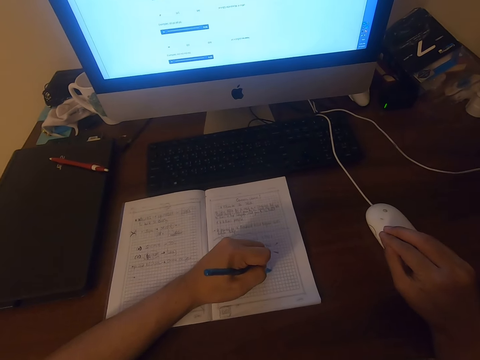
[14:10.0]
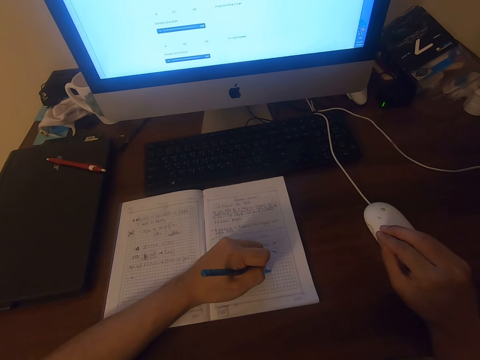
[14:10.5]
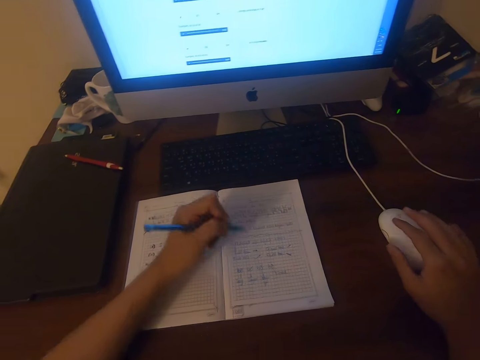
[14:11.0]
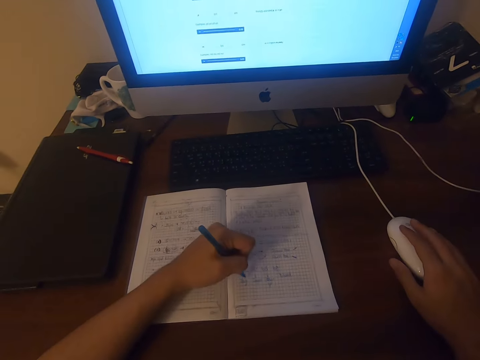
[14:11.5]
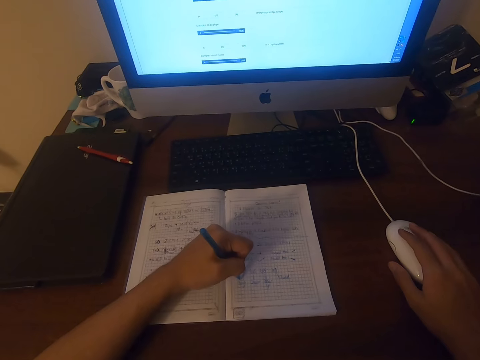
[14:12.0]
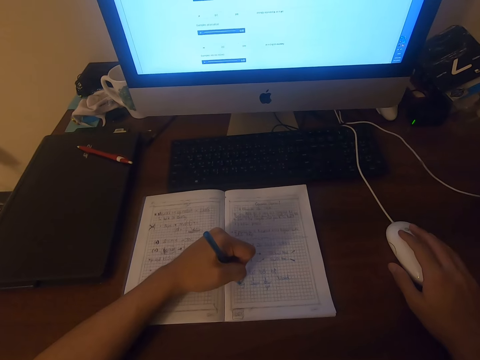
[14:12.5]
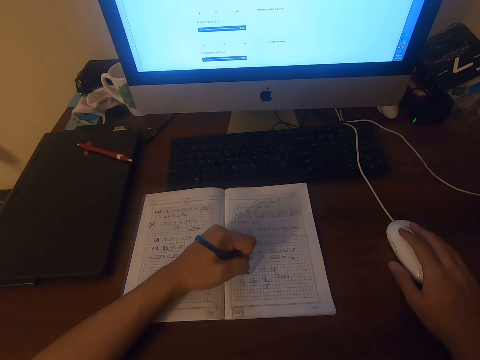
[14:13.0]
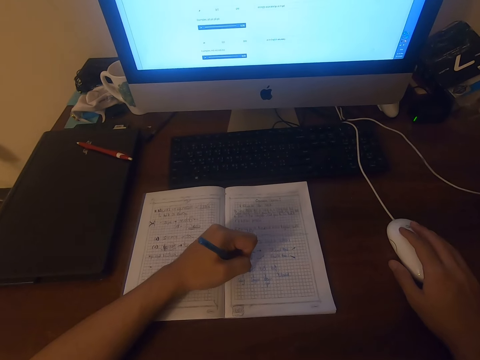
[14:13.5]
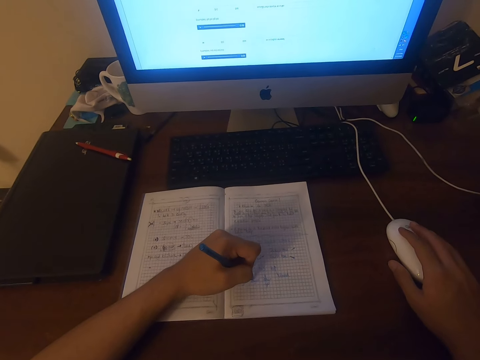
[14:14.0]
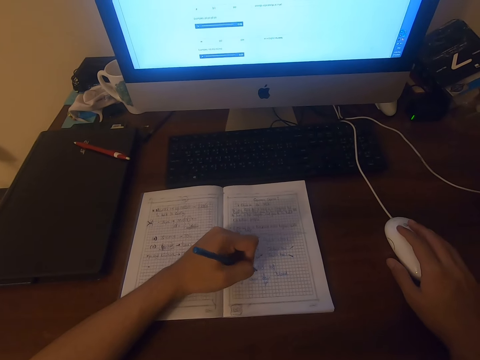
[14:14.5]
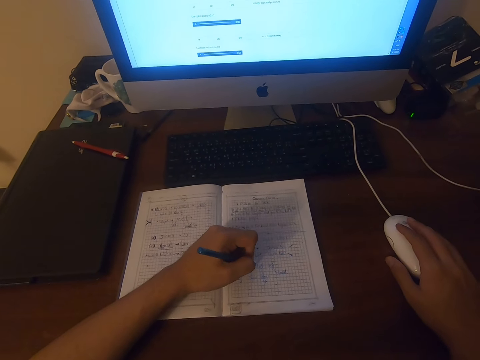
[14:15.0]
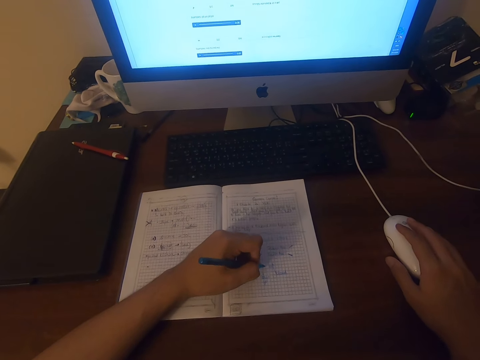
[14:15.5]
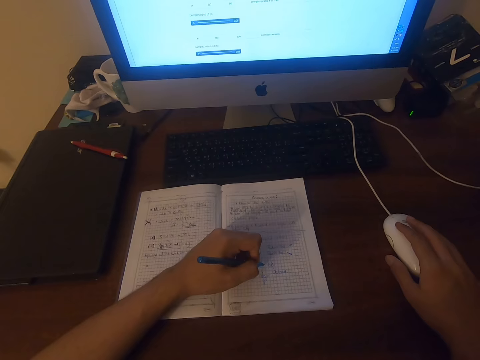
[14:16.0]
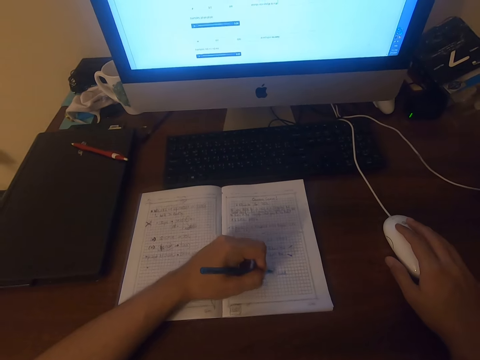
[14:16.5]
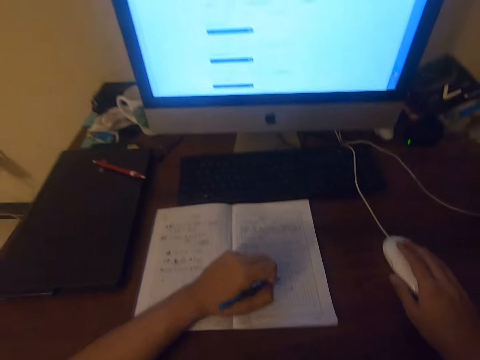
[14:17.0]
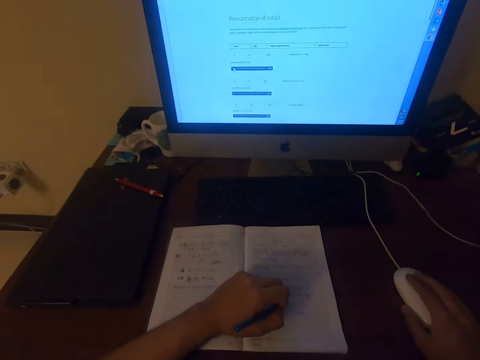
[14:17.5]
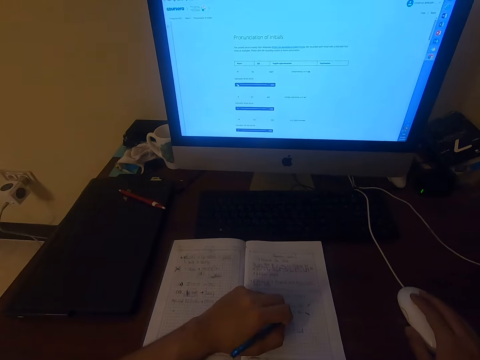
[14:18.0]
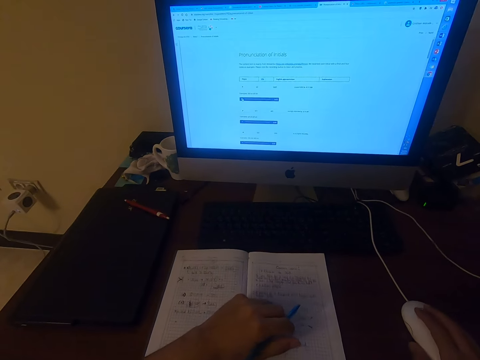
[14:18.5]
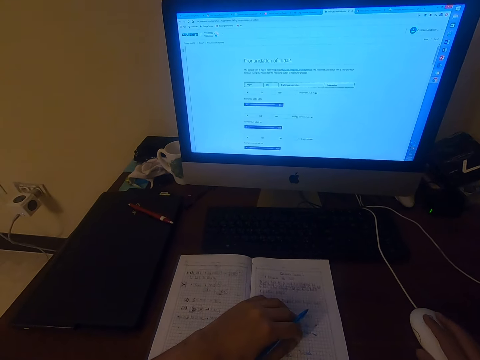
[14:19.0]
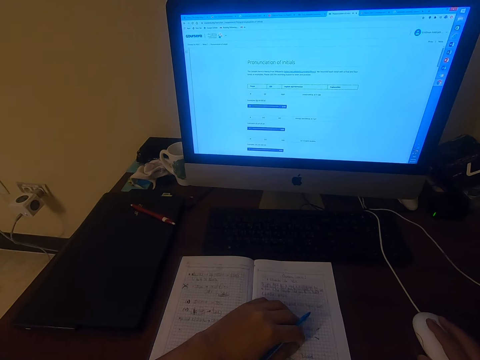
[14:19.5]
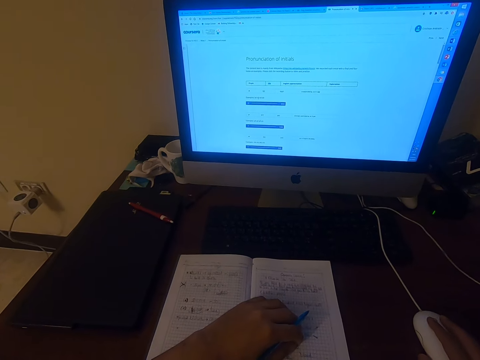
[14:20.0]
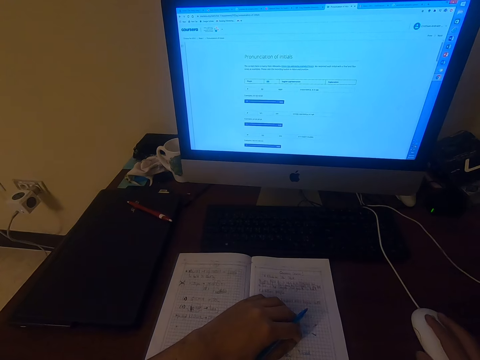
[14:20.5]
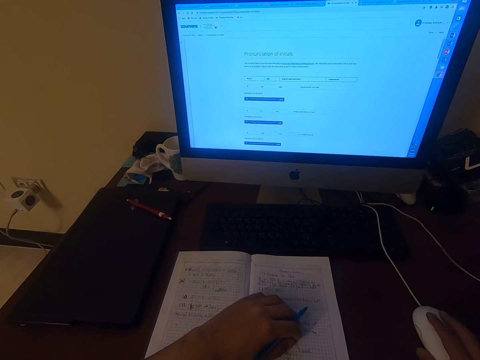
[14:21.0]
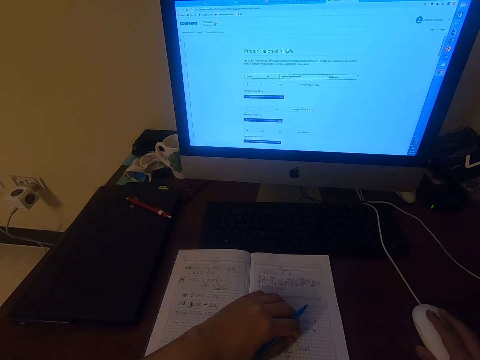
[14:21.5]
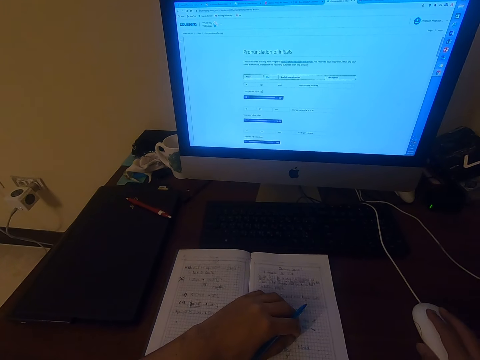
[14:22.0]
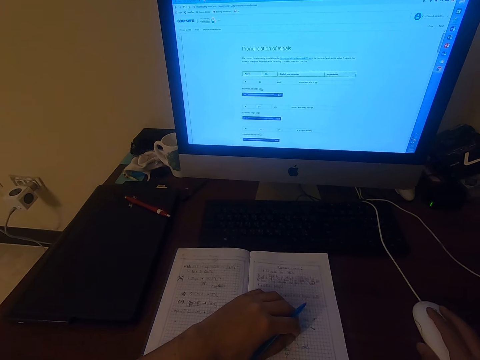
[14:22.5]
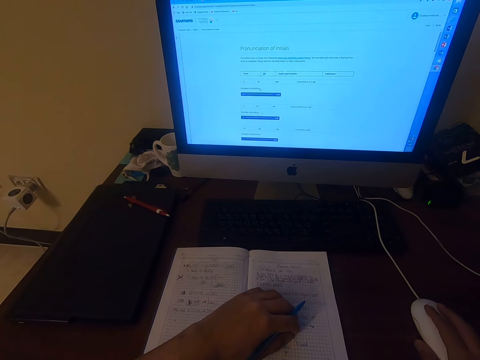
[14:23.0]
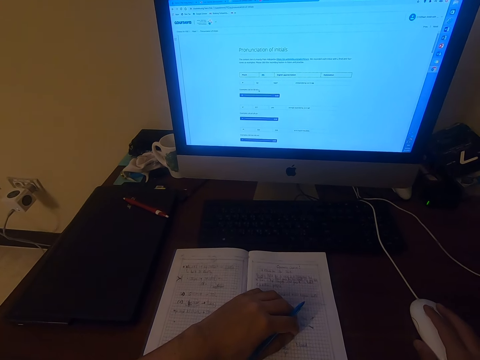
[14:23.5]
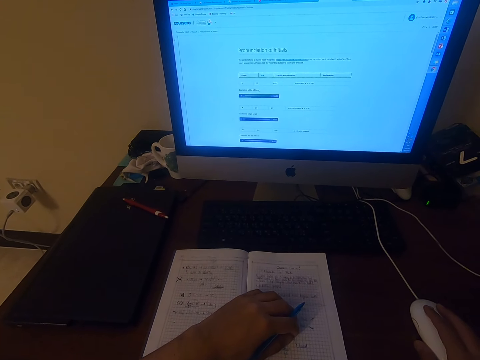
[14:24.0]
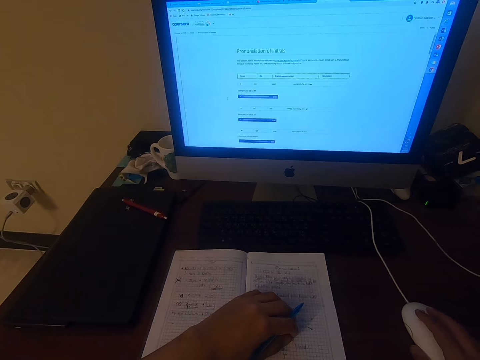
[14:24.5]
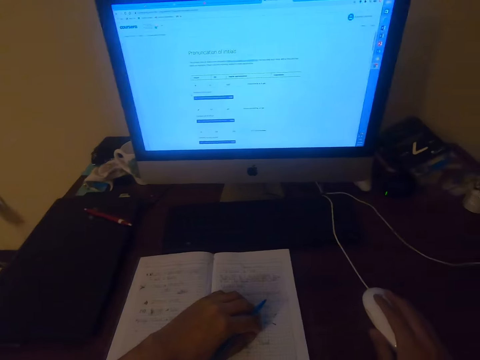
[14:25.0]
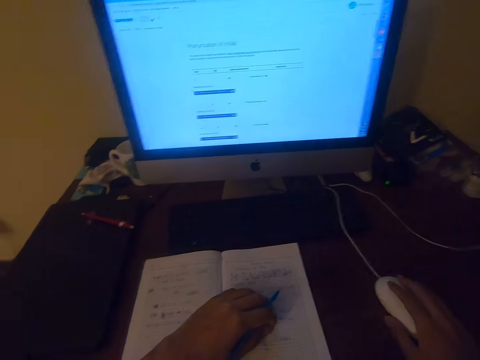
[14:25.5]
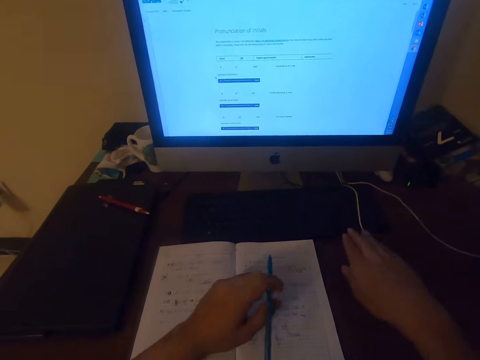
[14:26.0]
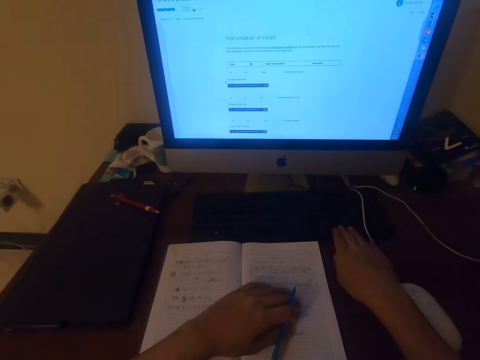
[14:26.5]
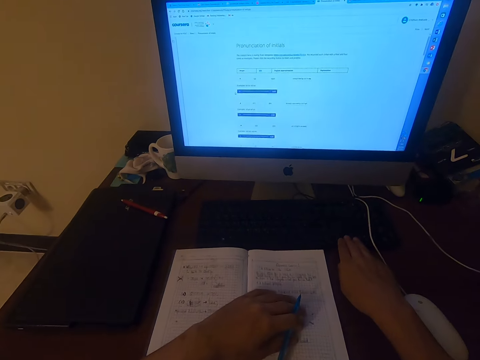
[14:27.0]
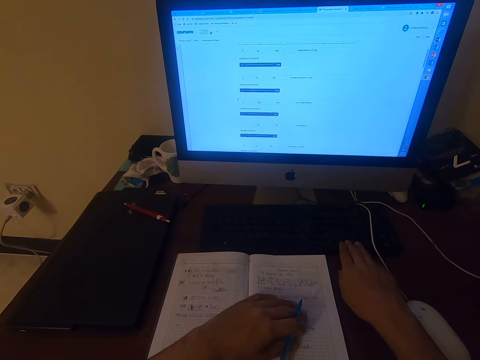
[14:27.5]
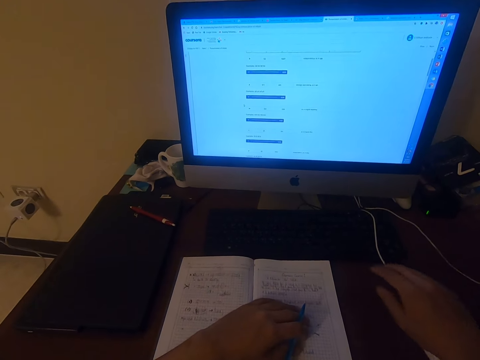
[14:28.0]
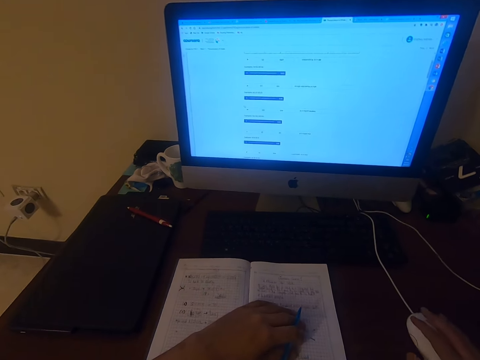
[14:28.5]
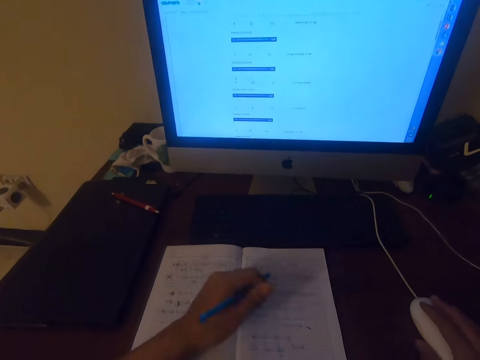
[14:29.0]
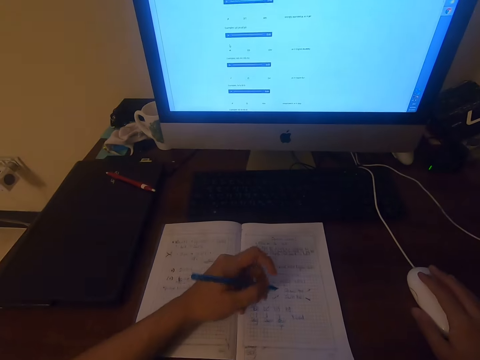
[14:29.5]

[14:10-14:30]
The camera wearer writes on the book. They pronounce words. They write on the book. They operate the computer. They write on the book. They write on the book again. They press the buttons on the keyboard and scroll the mouse.

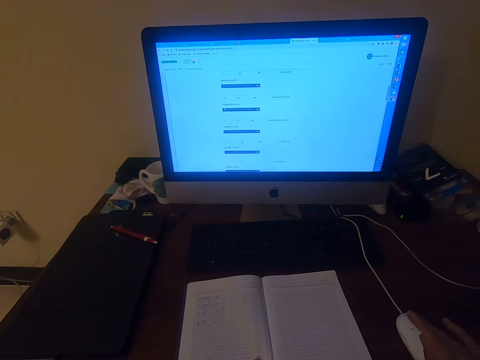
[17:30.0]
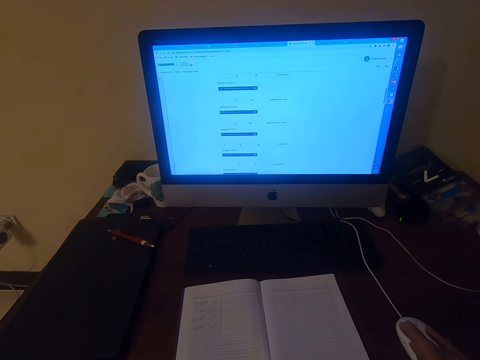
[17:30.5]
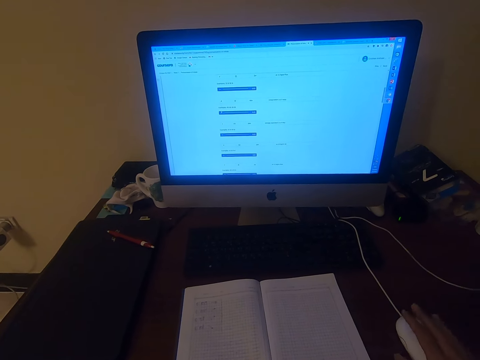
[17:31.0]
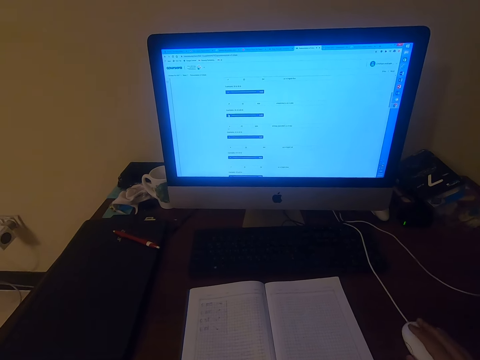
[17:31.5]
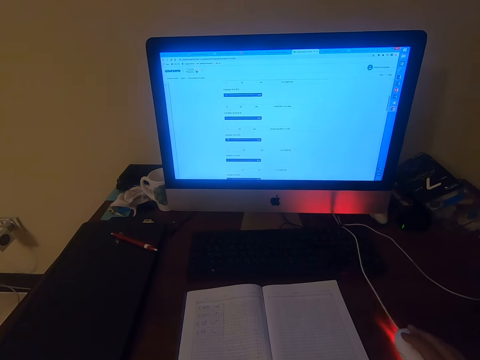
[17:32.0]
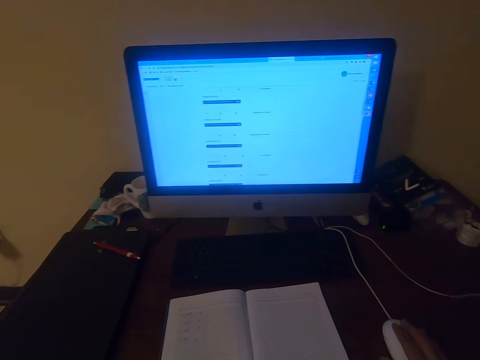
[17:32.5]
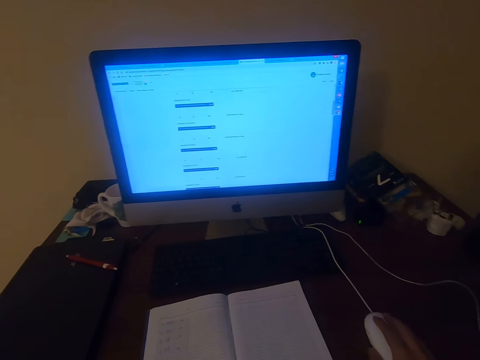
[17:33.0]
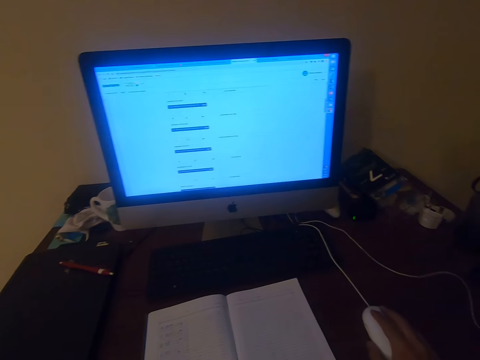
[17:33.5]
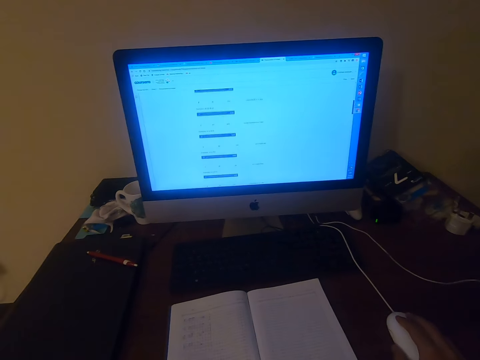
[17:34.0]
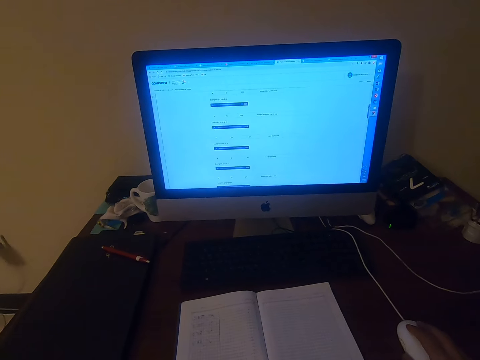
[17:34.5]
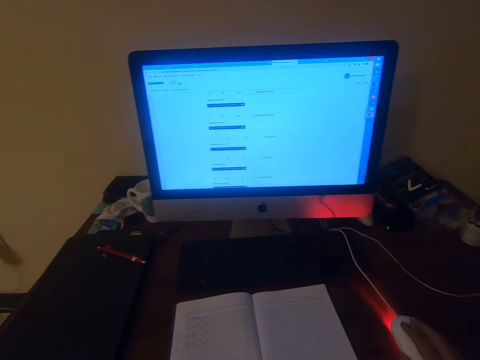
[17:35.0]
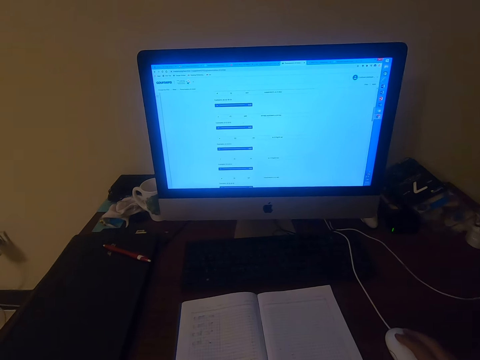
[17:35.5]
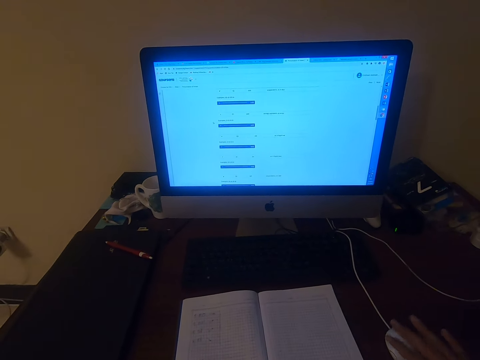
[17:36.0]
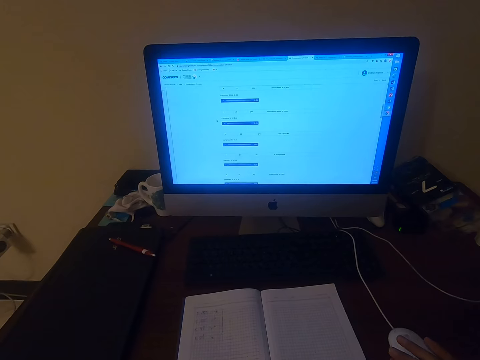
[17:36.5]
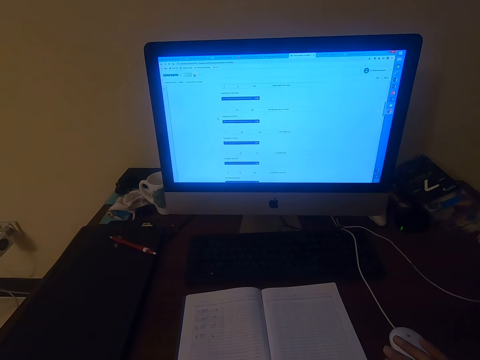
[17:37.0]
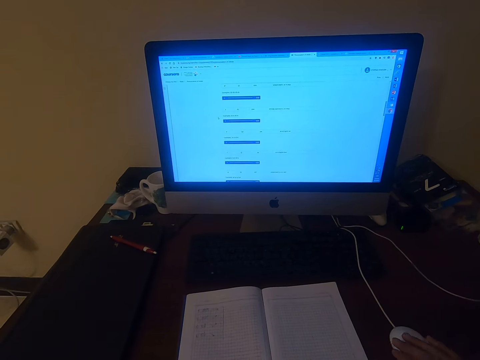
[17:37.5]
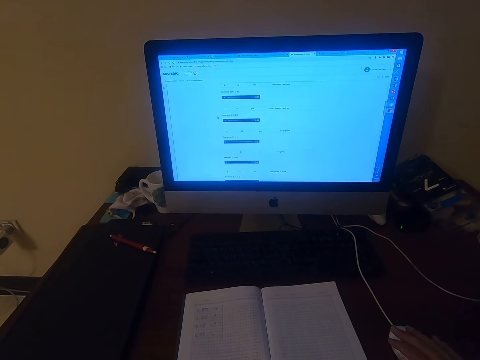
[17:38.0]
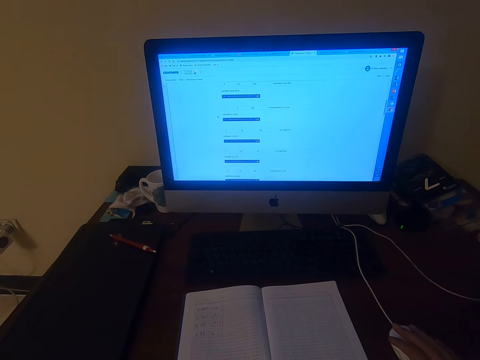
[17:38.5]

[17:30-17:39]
The camera wearer operates the computer. They click the mouse.
